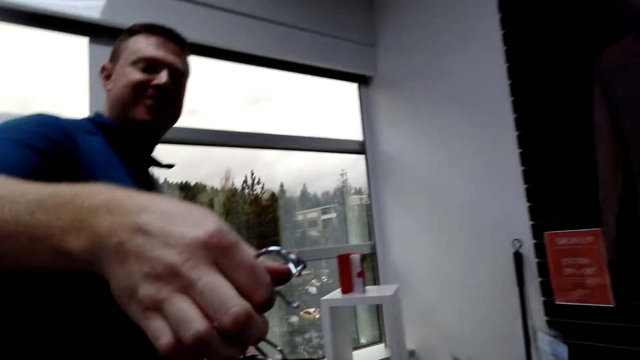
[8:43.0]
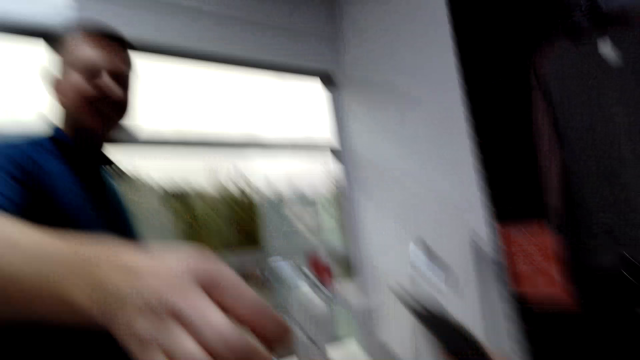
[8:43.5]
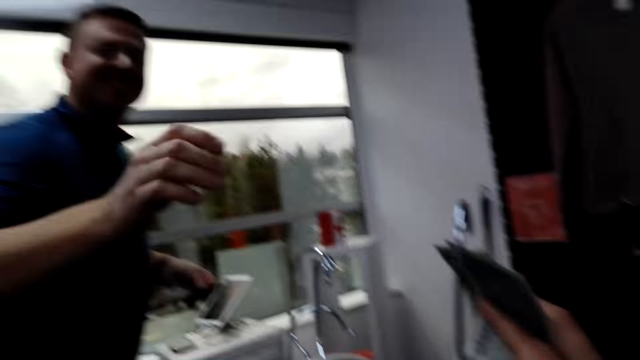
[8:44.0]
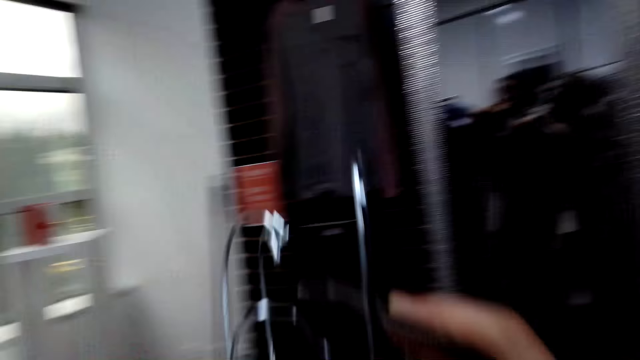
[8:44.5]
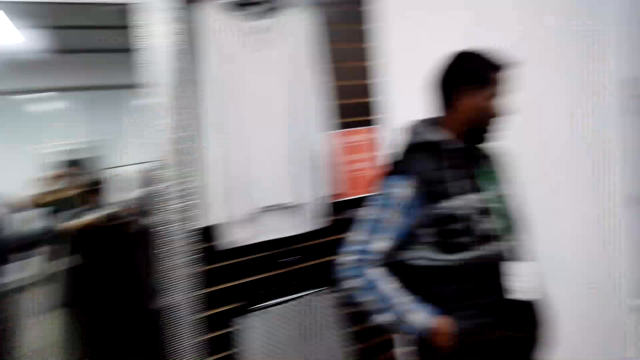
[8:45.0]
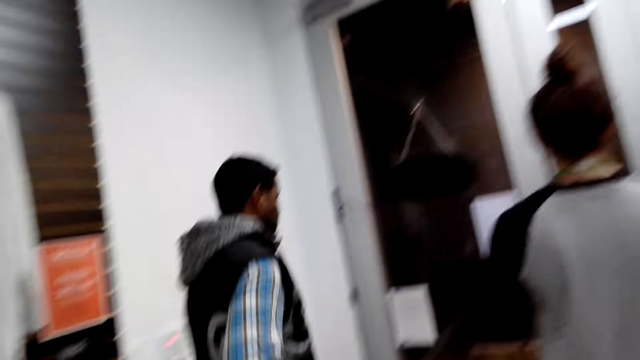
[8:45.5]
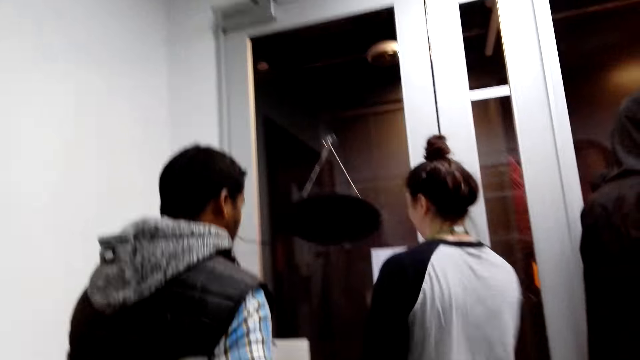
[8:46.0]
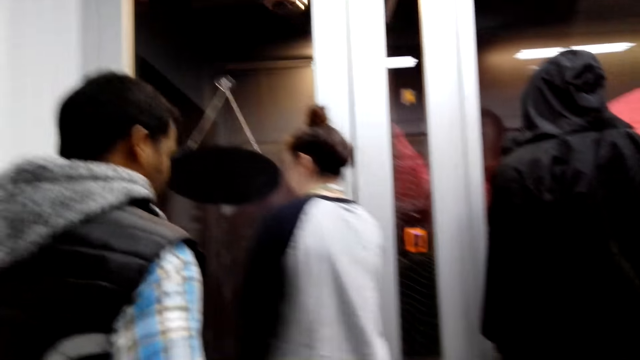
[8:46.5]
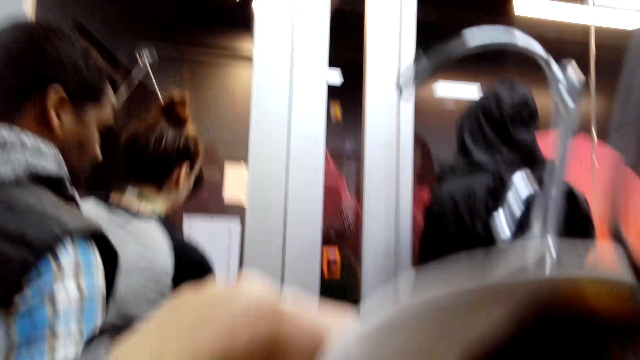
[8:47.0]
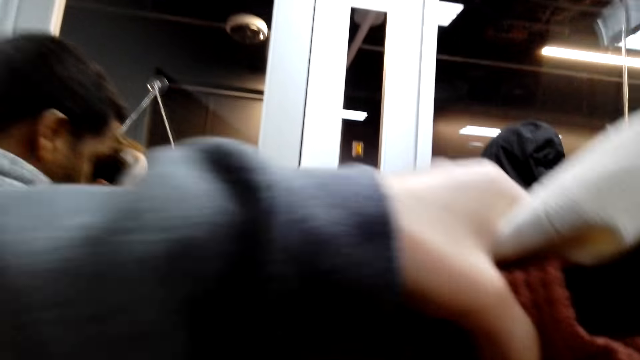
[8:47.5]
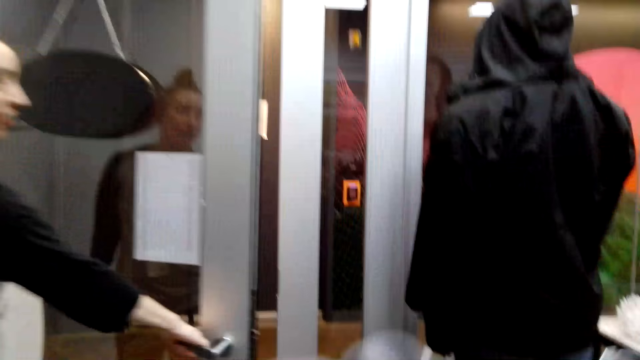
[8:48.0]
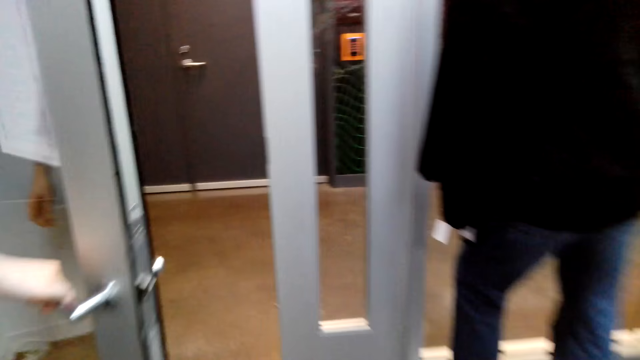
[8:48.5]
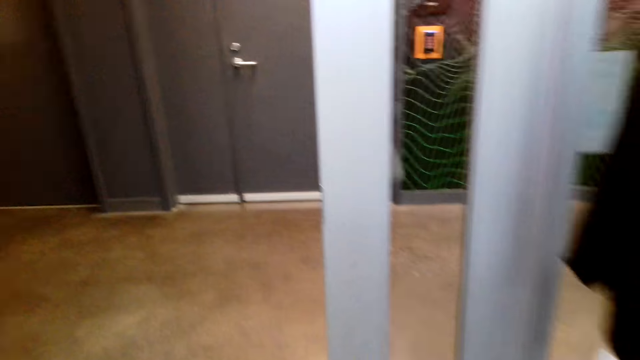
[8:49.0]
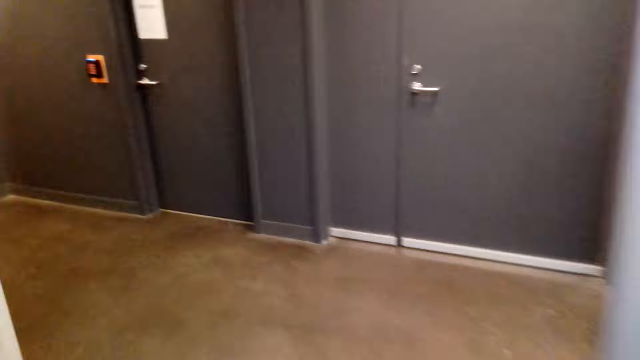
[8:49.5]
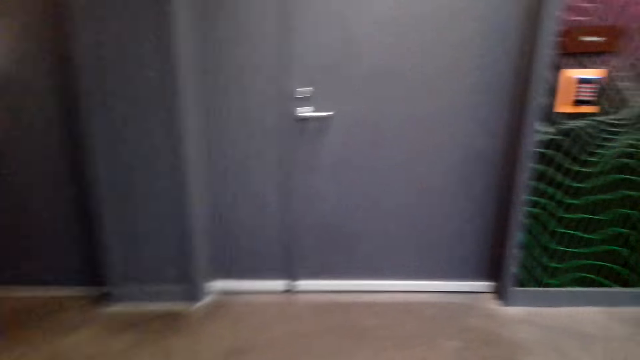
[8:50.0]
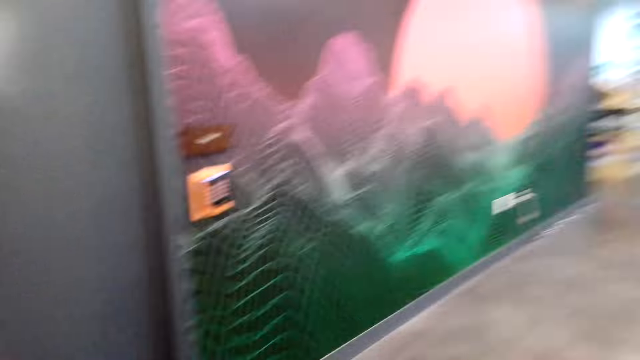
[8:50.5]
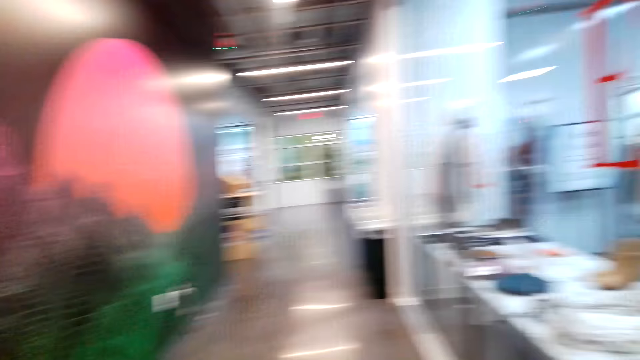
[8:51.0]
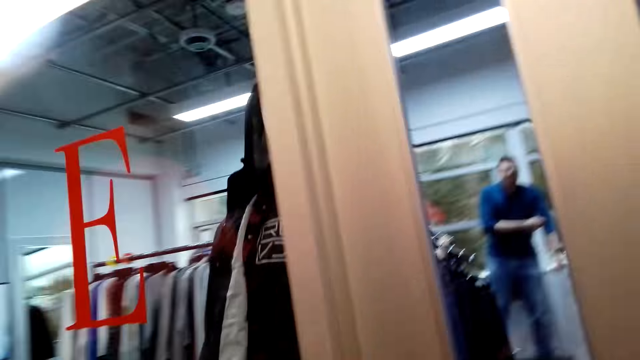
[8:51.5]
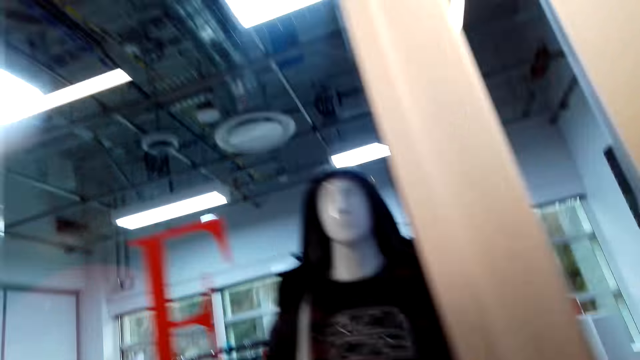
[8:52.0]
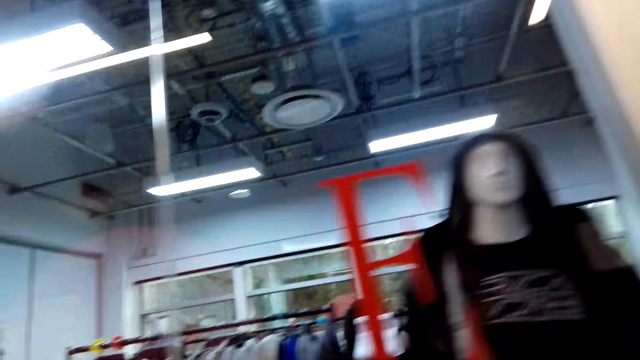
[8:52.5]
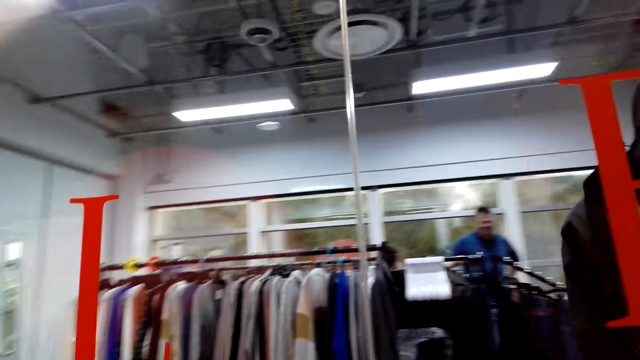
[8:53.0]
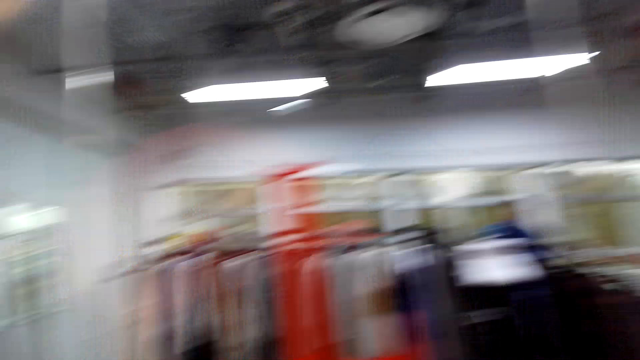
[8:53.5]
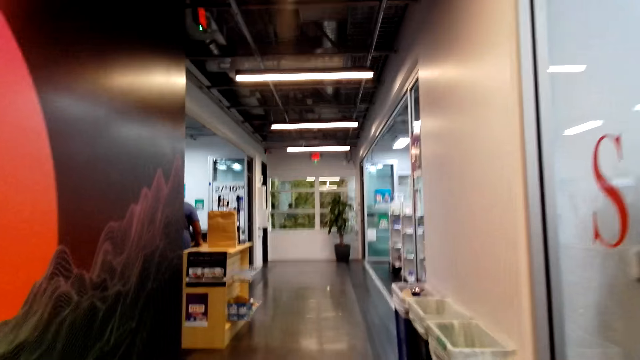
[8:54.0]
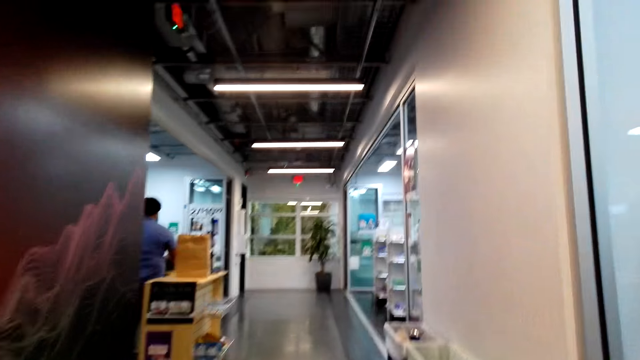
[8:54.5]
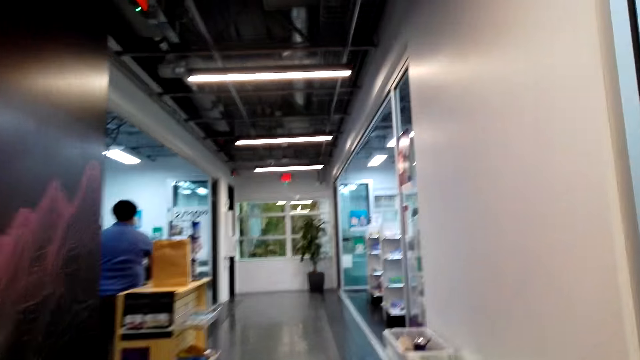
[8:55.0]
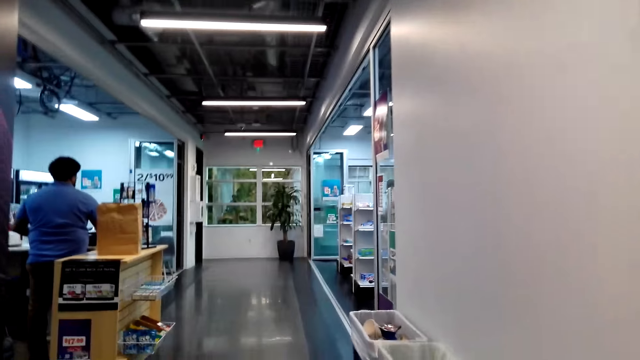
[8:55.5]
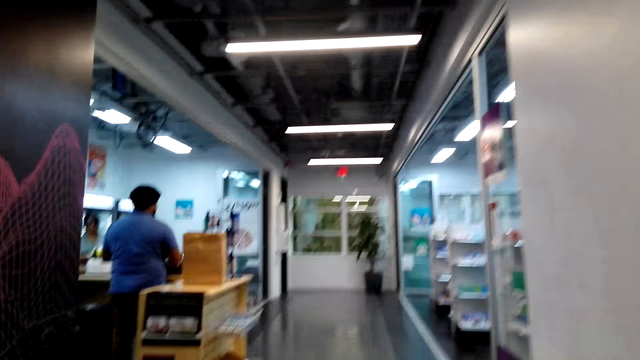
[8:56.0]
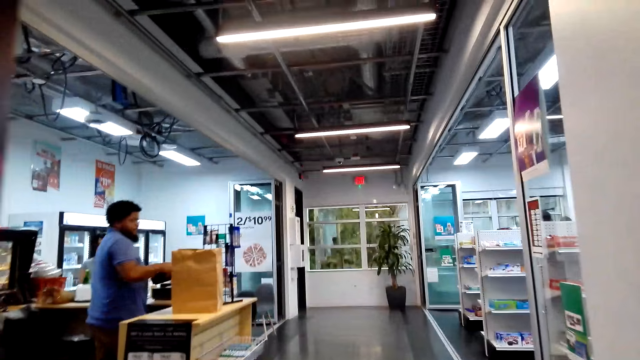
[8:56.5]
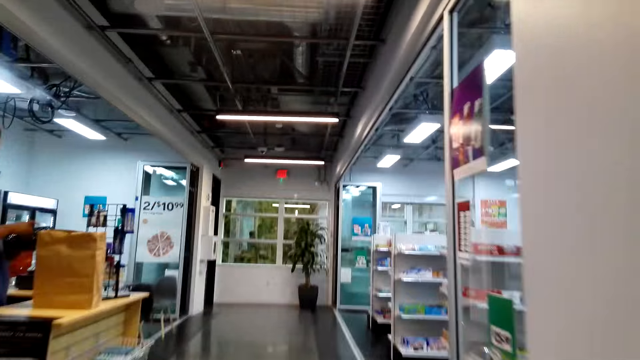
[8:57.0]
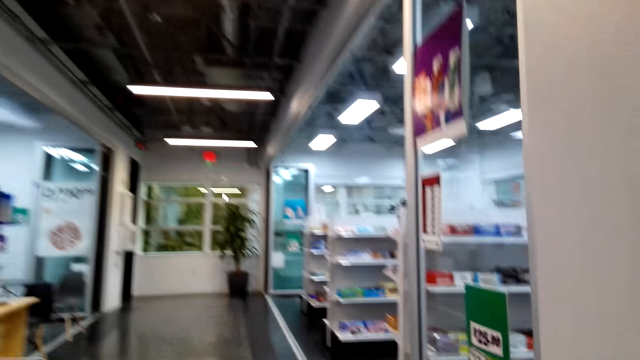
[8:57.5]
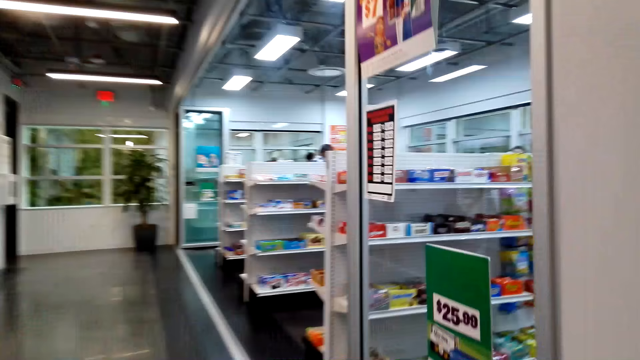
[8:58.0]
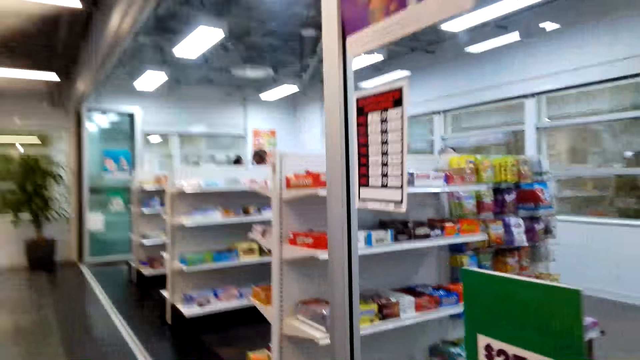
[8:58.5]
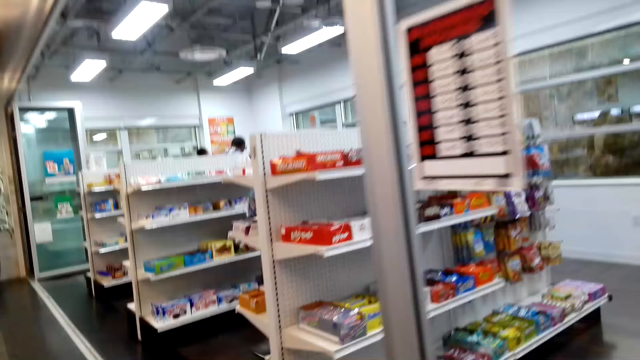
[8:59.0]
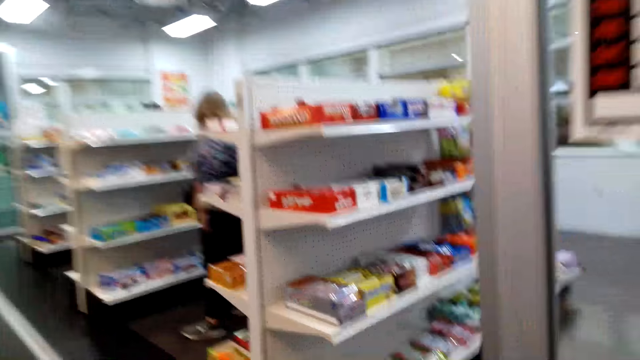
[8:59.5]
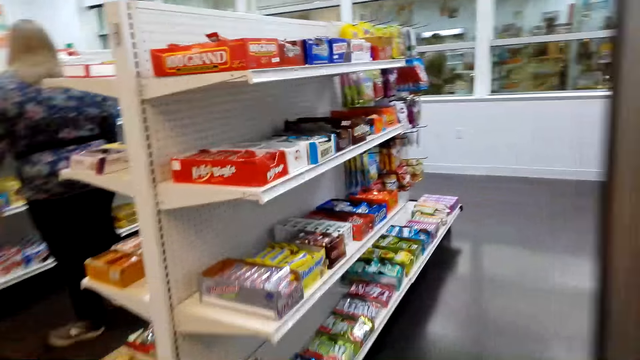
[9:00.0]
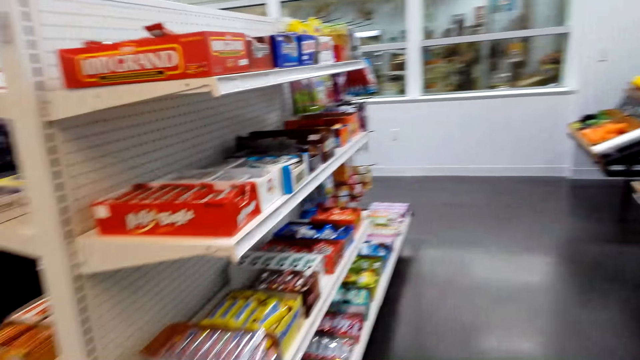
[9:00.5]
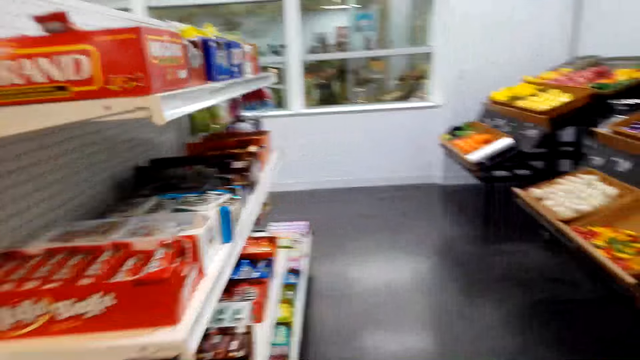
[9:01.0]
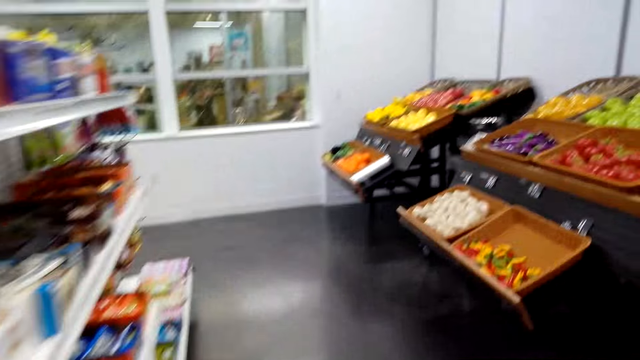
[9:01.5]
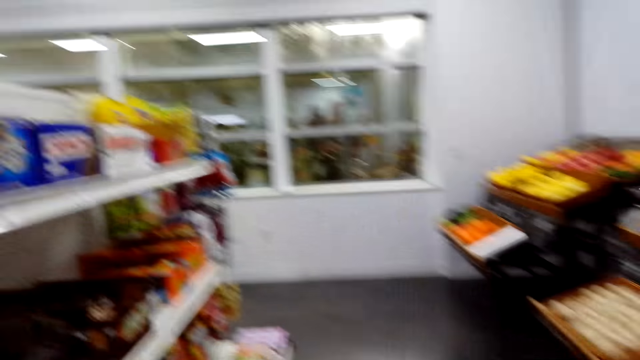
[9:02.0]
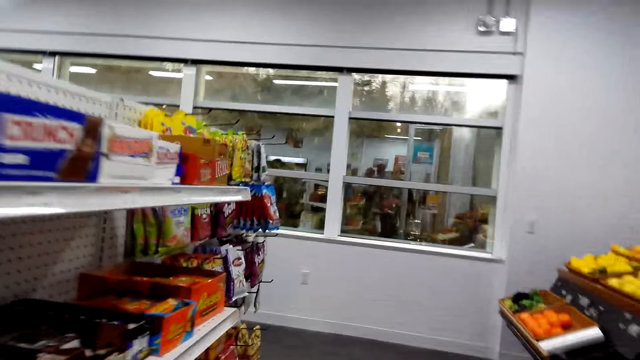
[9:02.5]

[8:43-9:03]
The camera wearer walks around. A lady walks around. A man walks around. The camera wearer lifts apparel and walks around. They talk. Another man walks around.
